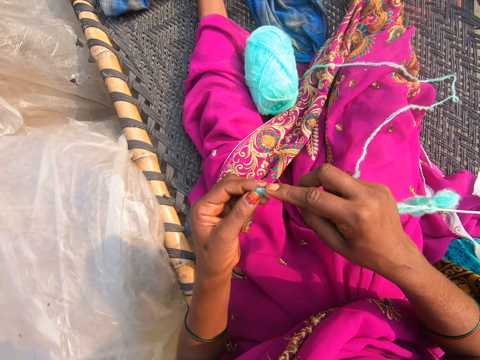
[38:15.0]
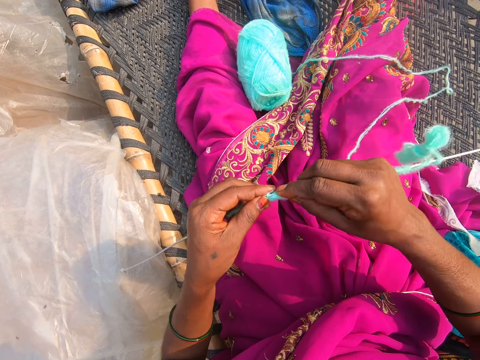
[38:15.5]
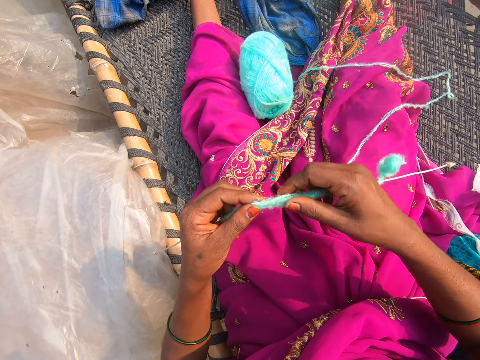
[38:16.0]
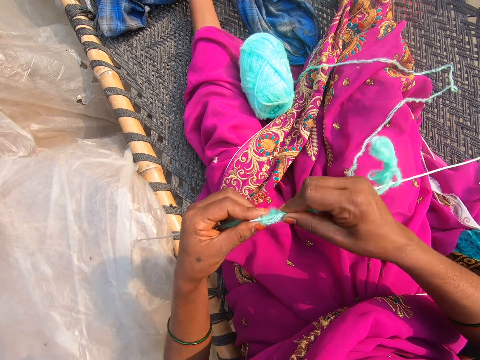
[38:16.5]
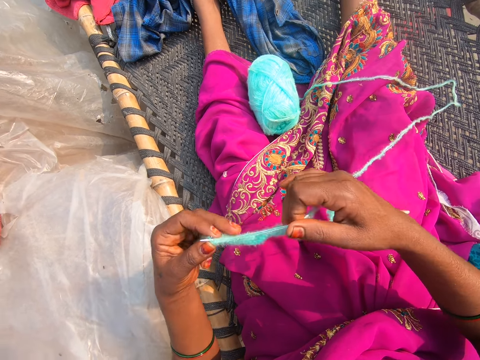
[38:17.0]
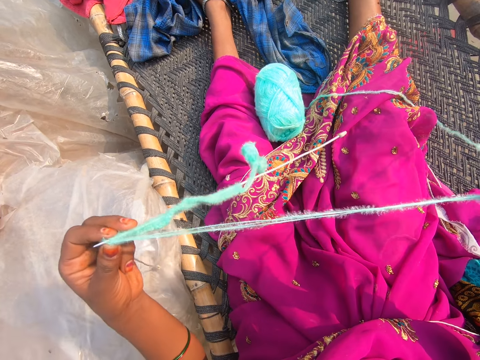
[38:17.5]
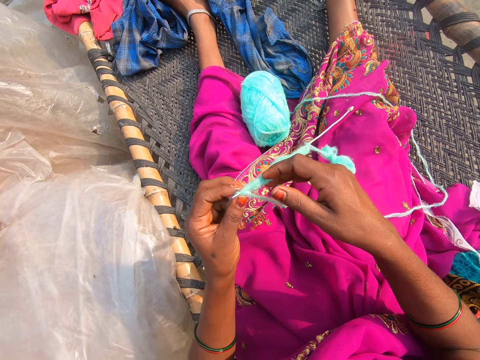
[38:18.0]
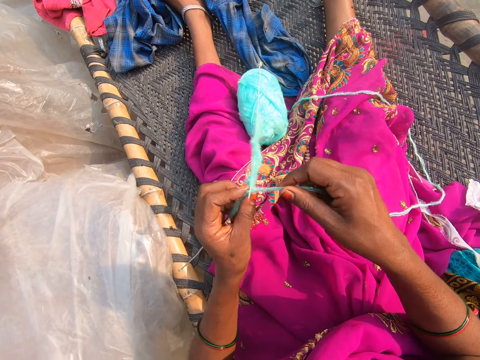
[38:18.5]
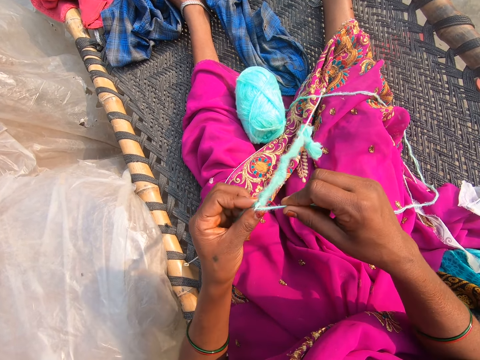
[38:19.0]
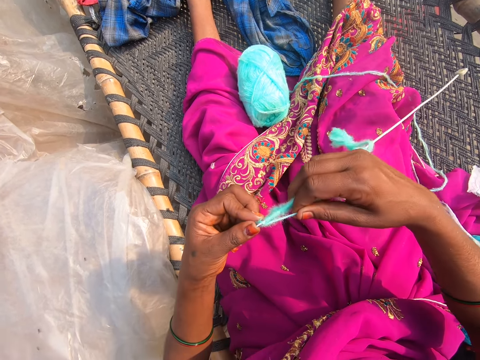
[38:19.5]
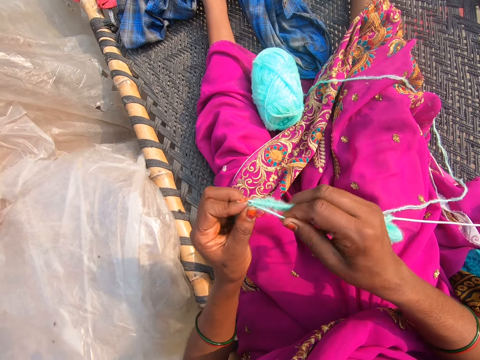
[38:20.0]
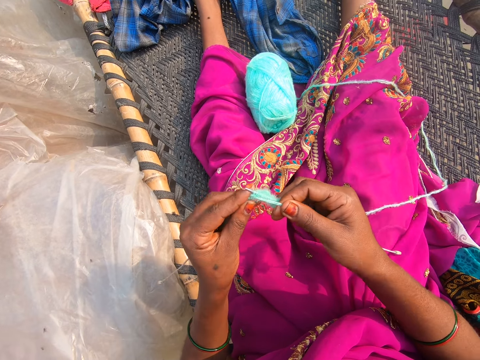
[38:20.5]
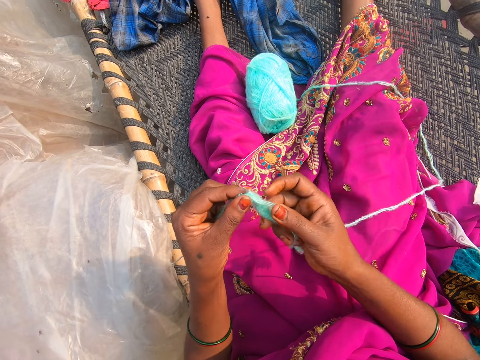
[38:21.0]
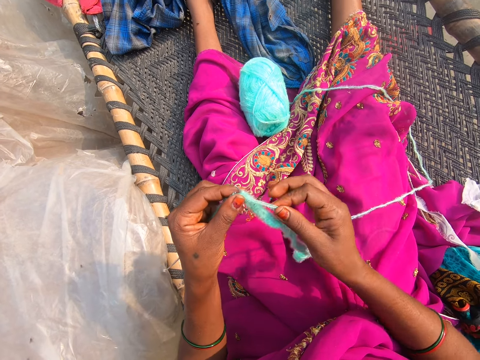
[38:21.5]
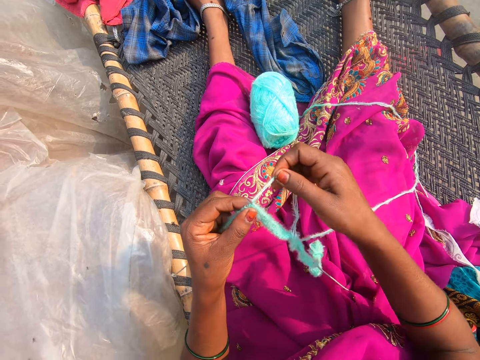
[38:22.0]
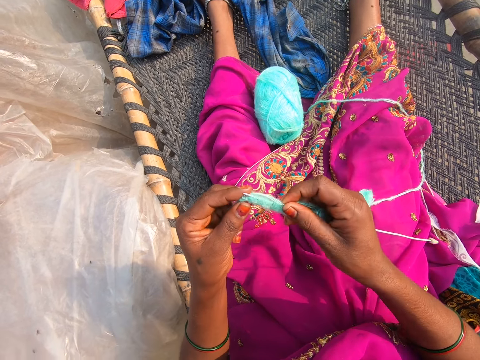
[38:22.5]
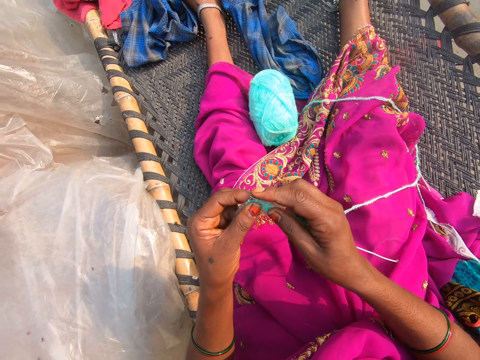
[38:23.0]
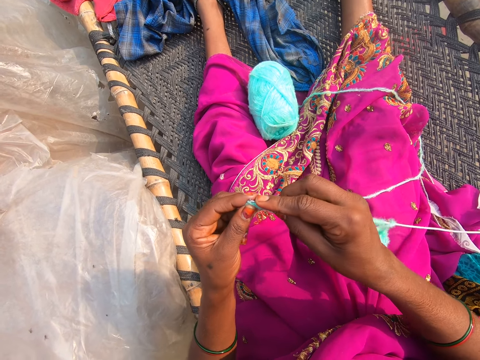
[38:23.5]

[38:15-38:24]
The camera wearer knits. They pull the thread. They knit.

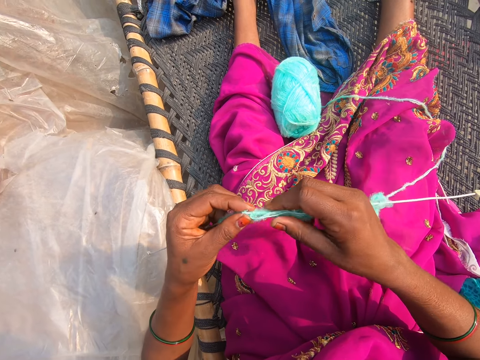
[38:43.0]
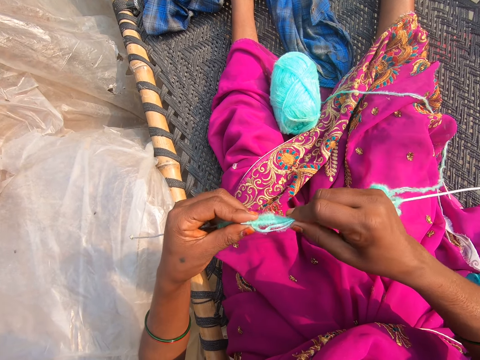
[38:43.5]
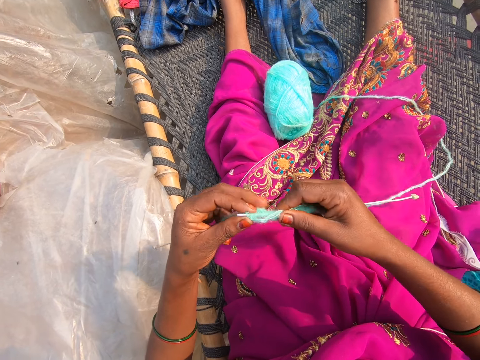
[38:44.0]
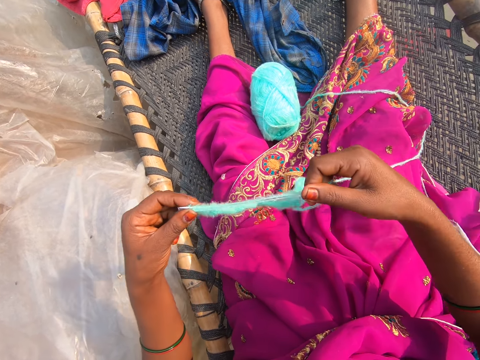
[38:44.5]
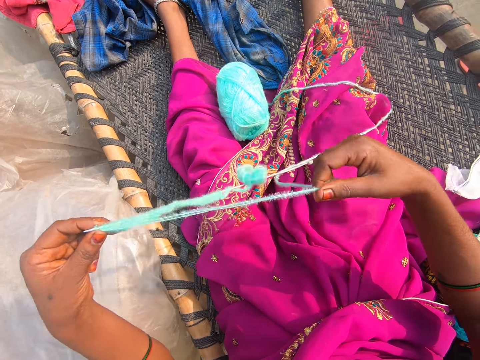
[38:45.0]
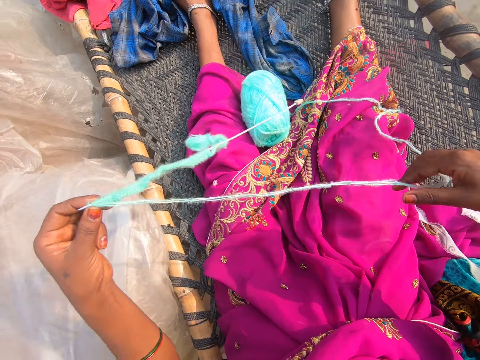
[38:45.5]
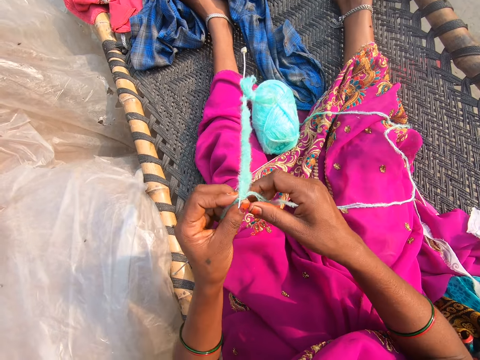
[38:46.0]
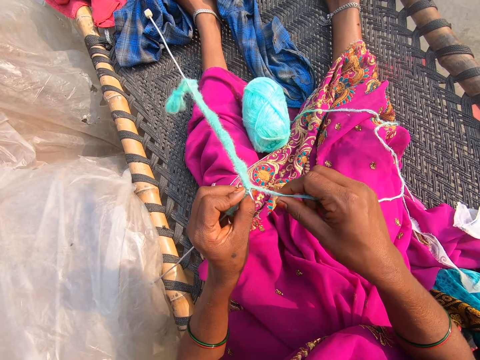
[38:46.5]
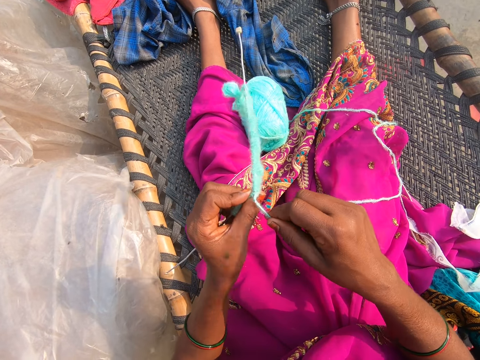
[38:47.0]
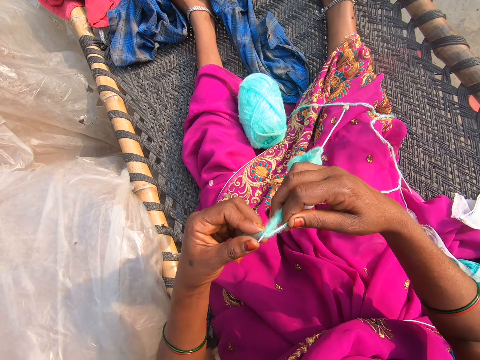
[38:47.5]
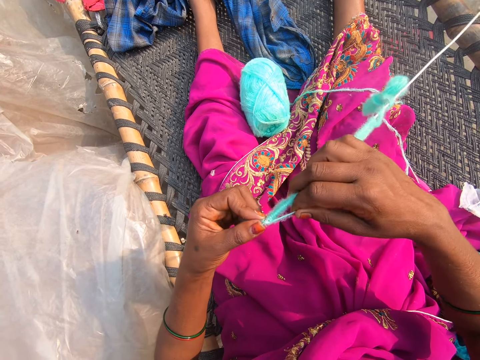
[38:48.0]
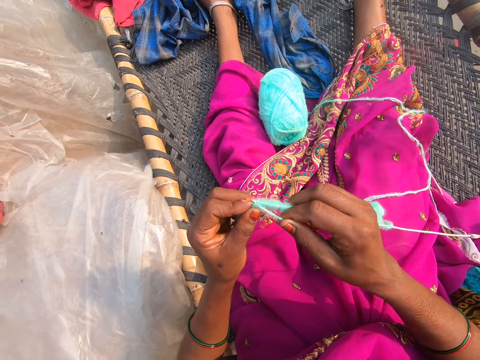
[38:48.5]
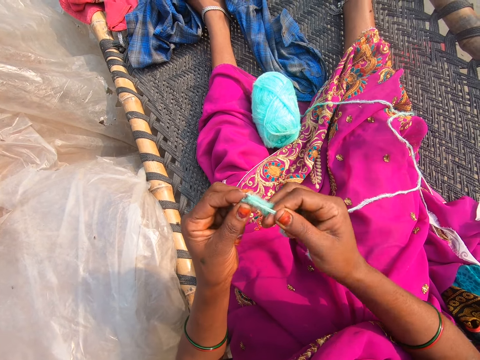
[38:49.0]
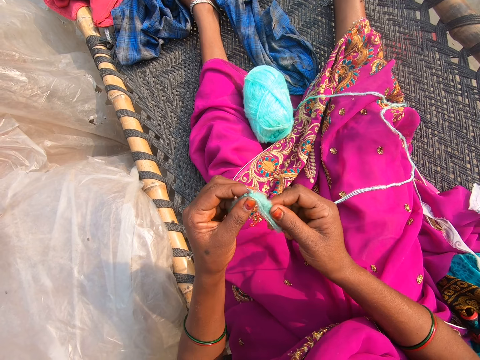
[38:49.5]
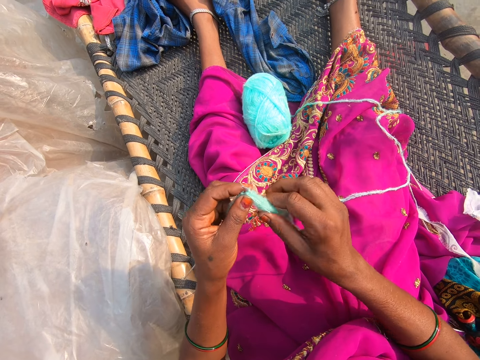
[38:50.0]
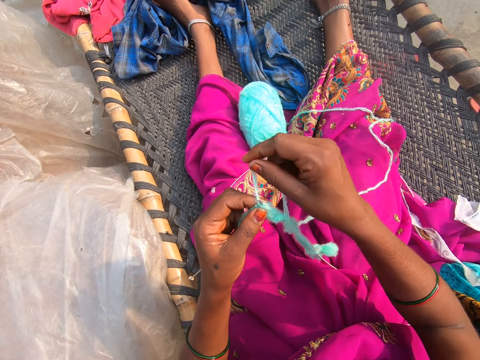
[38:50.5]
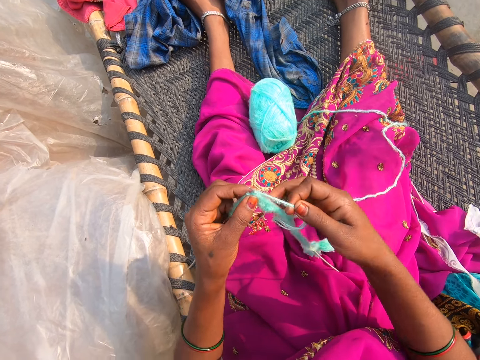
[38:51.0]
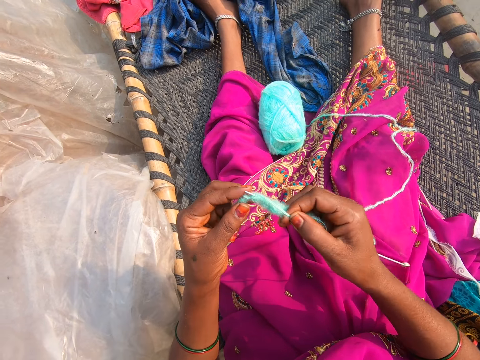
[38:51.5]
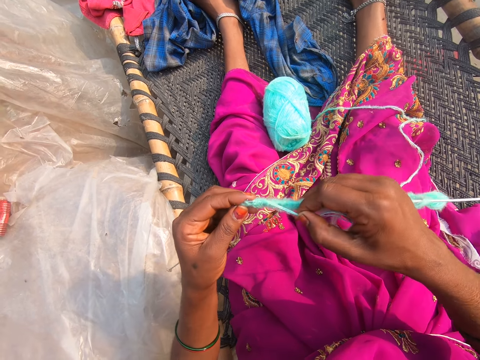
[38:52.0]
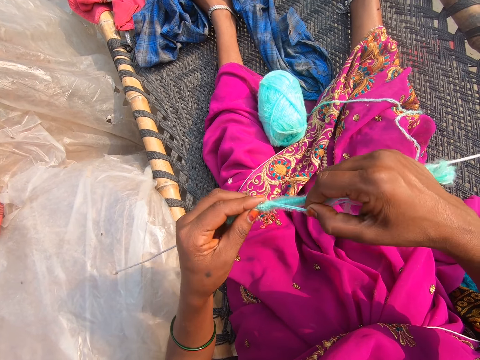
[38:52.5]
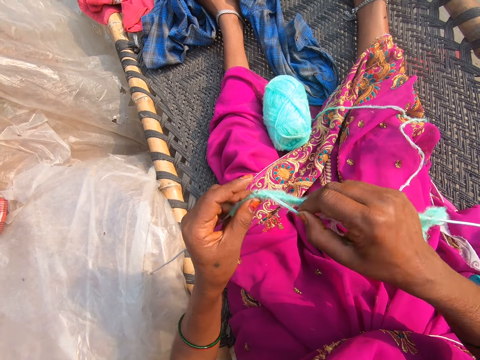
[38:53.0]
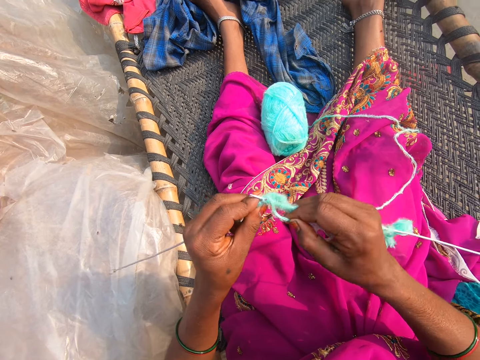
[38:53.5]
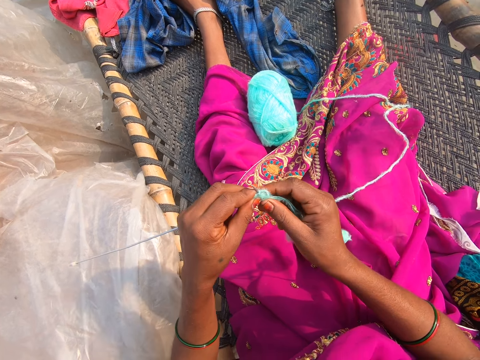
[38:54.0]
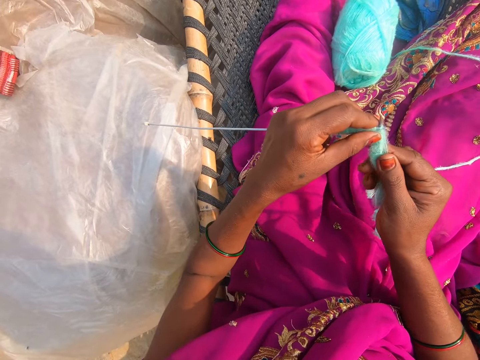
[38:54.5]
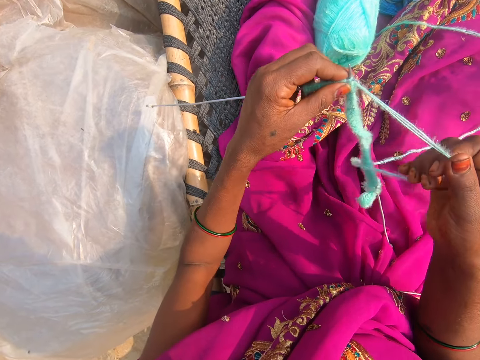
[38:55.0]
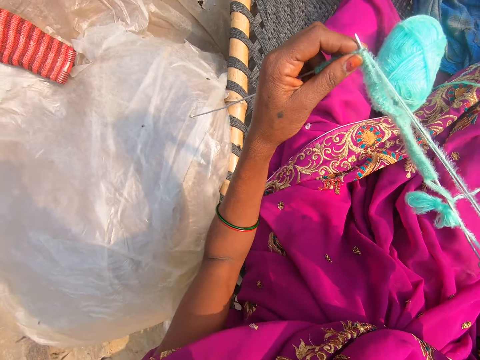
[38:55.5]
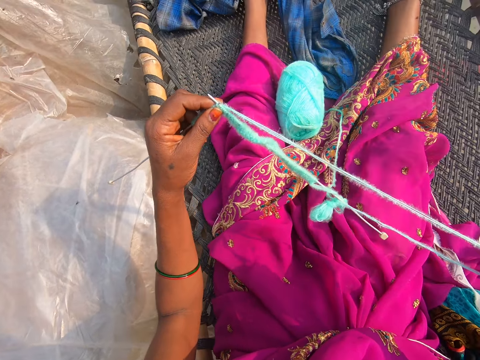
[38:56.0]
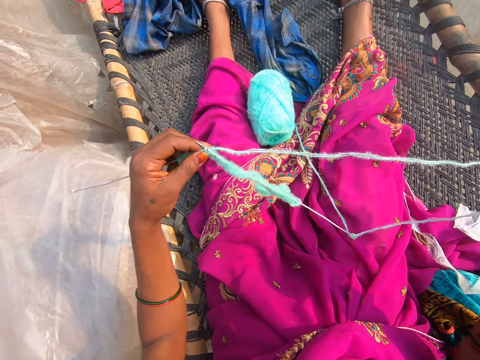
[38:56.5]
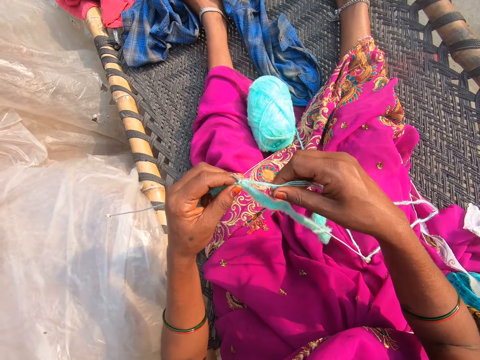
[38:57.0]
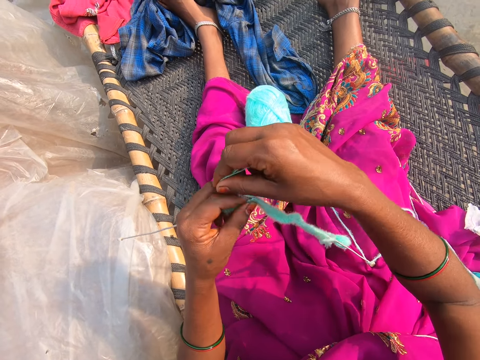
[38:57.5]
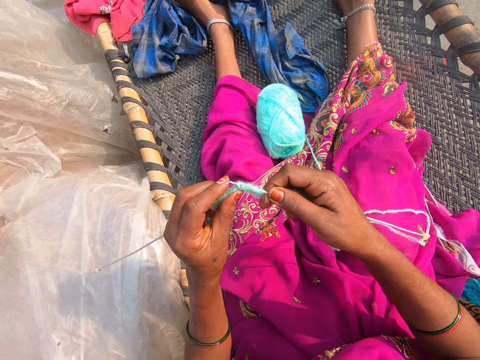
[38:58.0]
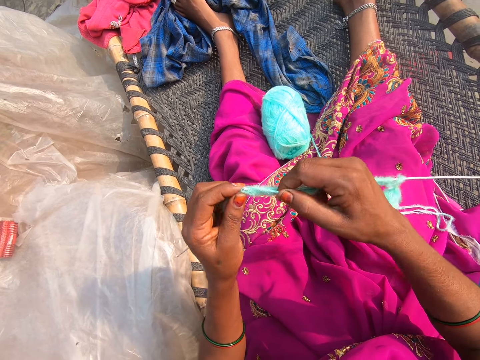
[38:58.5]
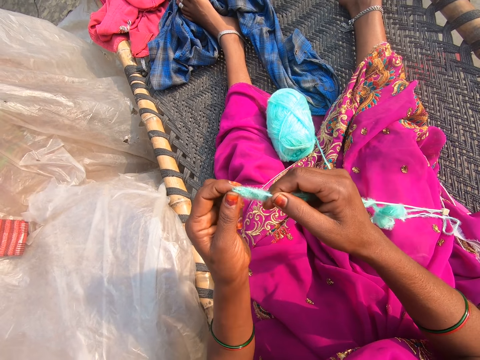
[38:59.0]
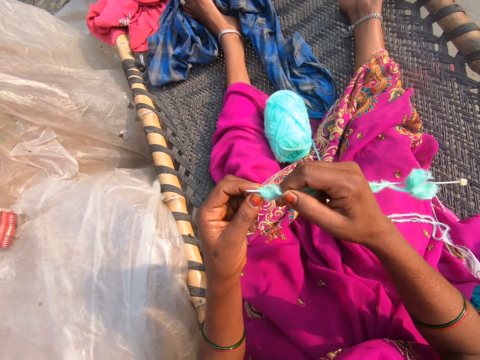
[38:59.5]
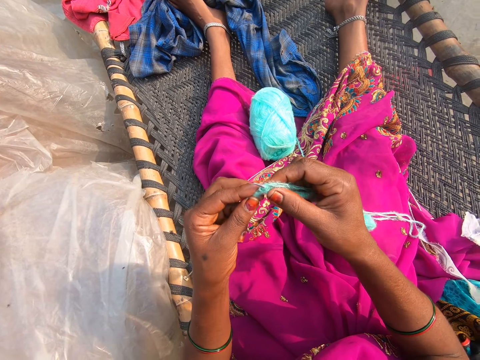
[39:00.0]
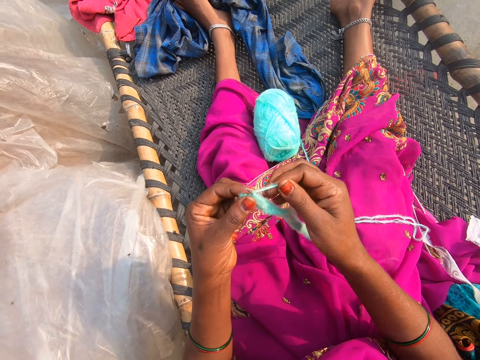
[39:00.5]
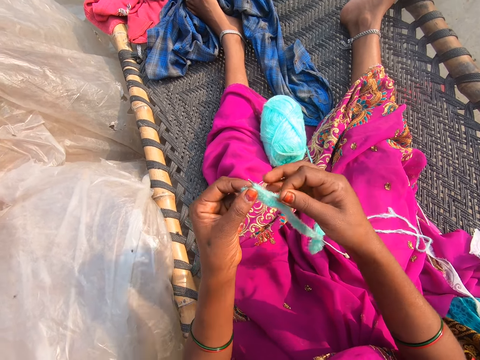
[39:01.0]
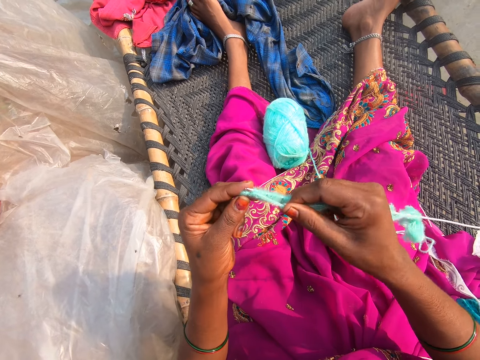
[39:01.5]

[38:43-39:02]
The camera wearer pulls the thread. They knit. They pull the thread. They knit.
